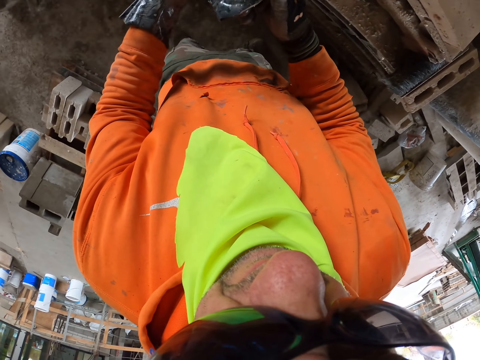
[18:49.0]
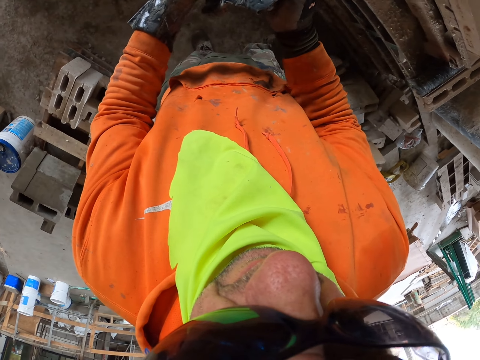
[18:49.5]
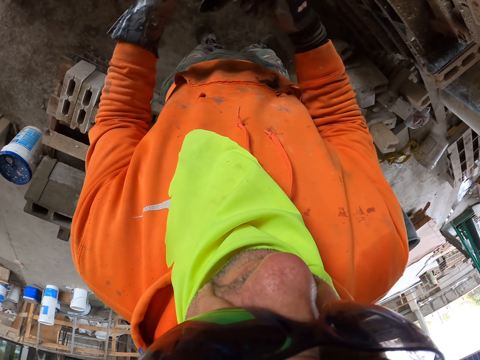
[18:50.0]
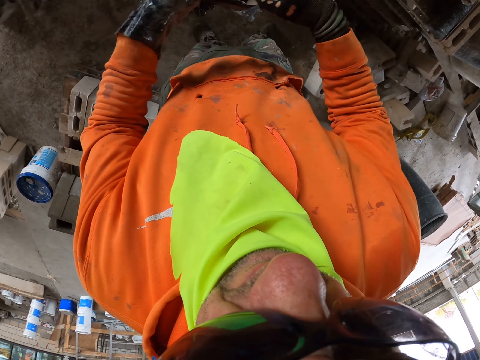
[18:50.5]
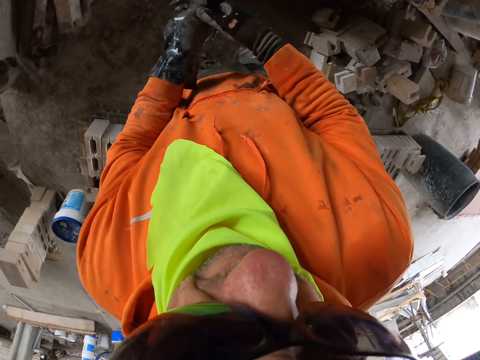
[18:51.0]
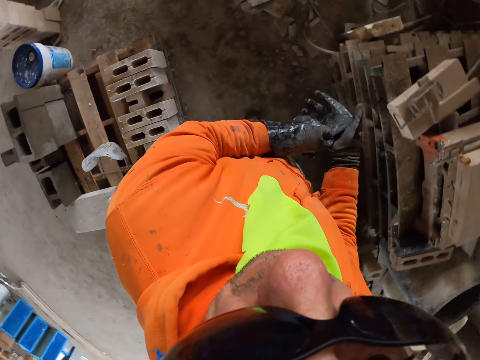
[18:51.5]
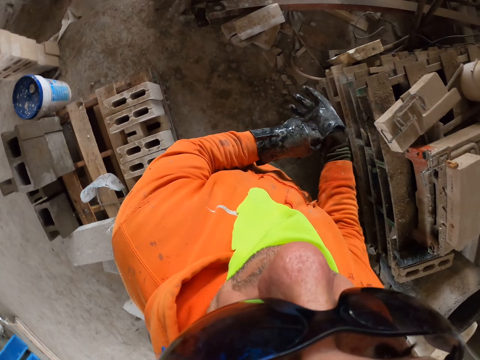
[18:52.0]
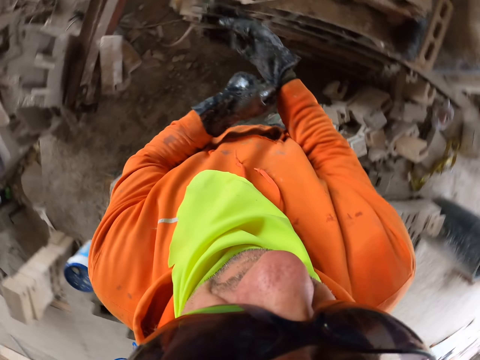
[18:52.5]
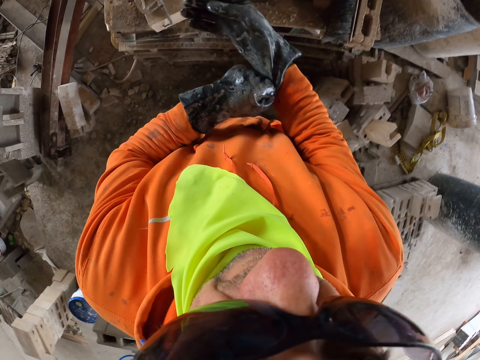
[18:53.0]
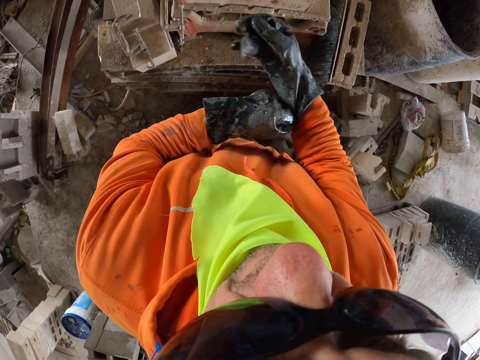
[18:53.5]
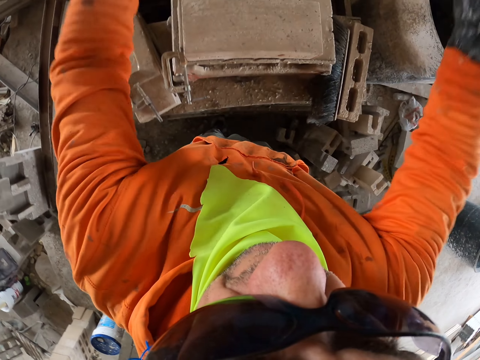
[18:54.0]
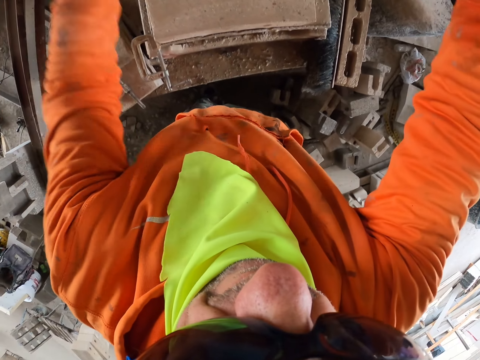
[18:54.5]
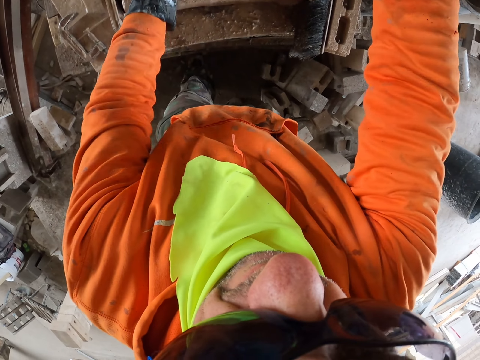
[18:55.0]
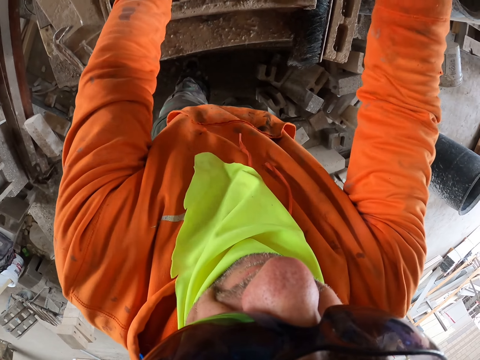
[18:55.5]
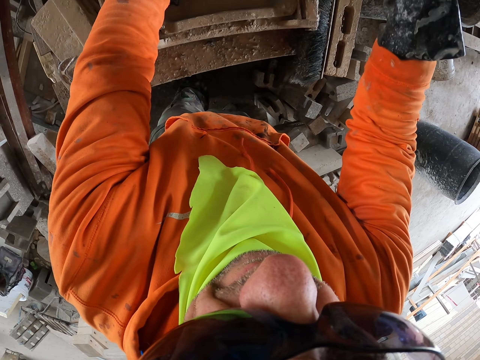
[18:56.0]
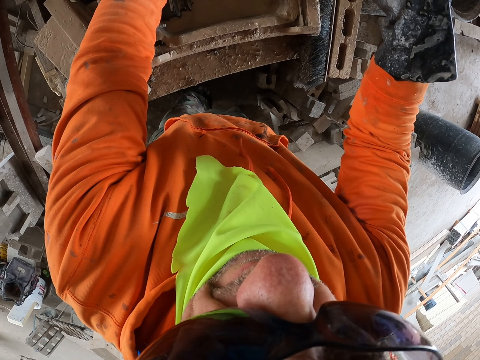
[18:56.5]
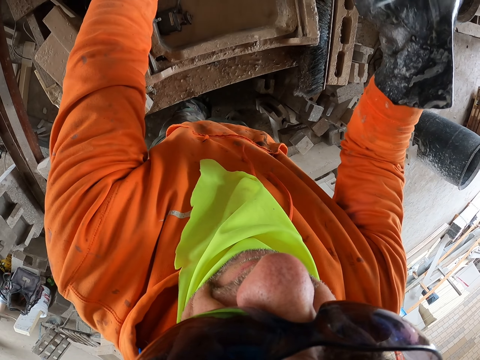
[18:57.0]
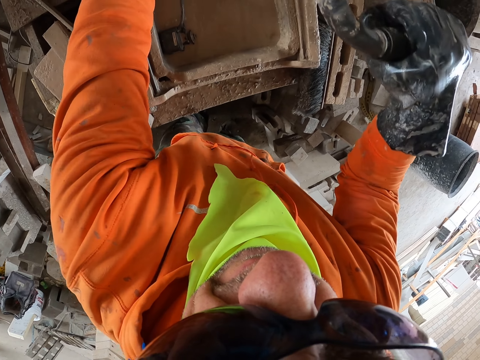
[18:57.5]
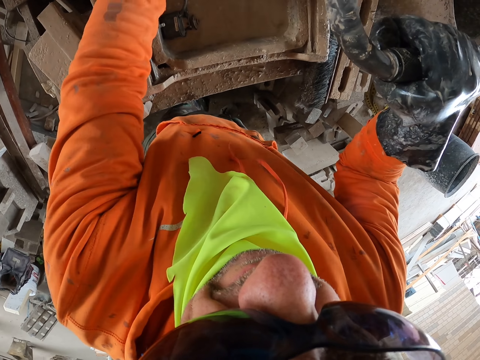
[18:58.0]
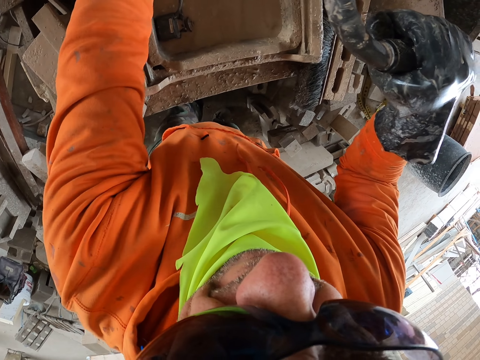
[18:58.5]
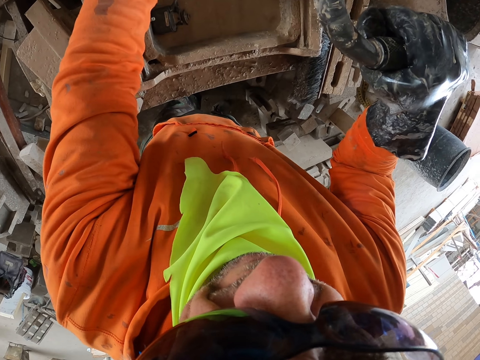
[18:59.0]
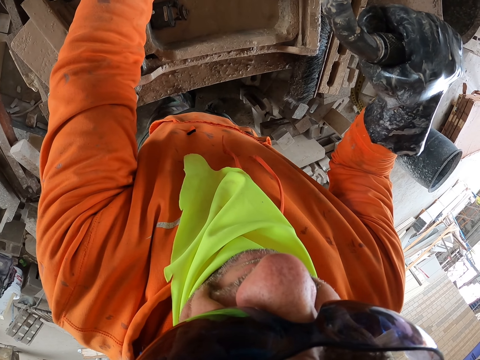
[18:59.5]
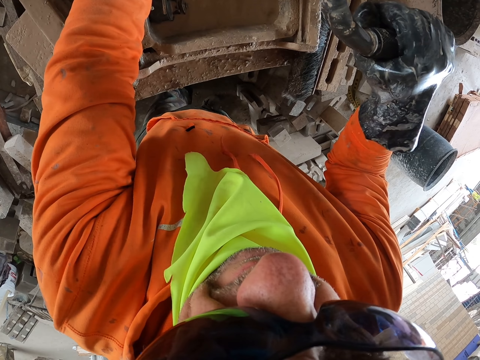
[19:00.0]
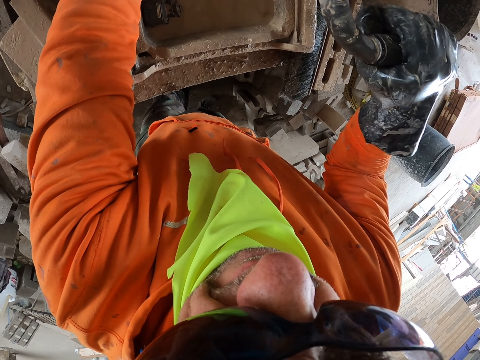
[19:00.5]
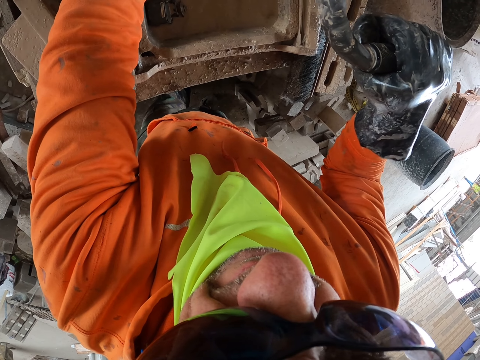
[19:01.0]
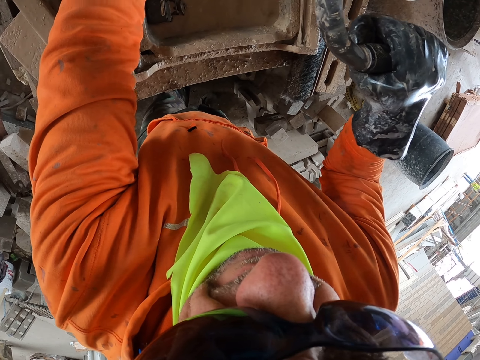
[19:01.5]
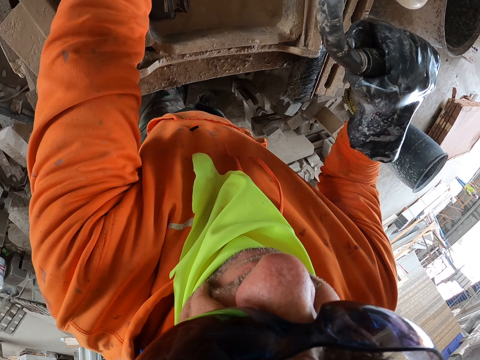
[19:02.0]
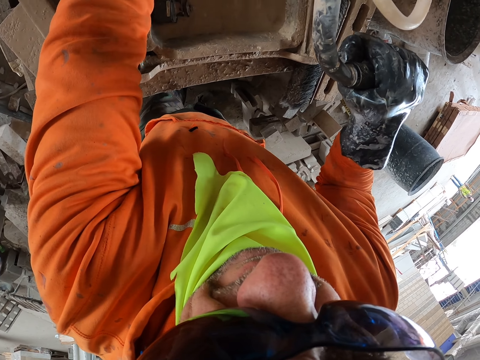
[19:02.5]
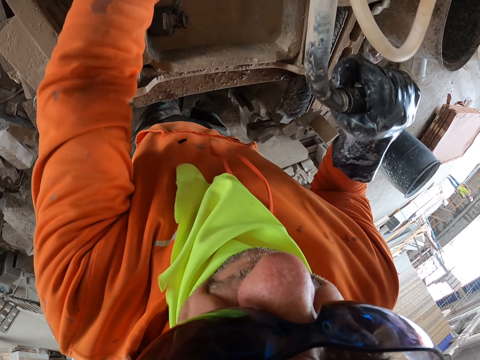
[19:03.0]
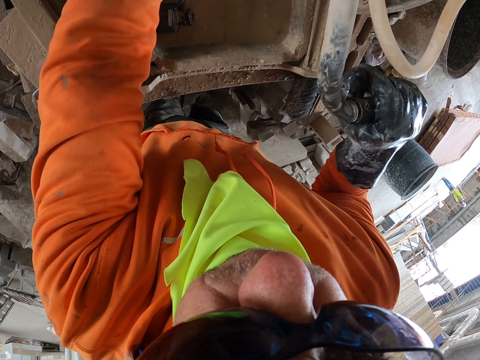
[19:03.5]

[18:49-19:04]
The camera wearer wears the gloves. They cut the brick.

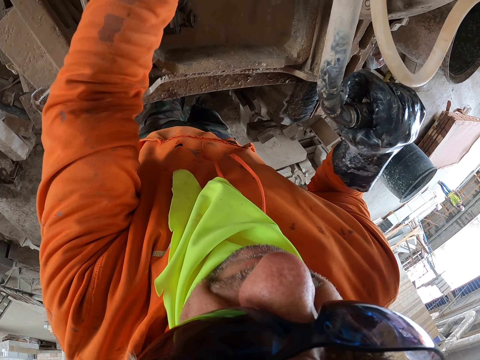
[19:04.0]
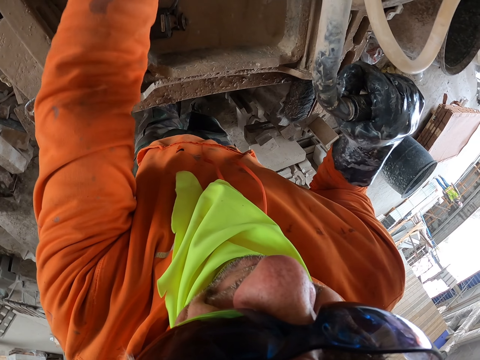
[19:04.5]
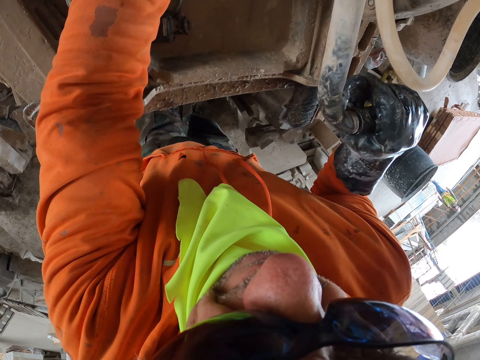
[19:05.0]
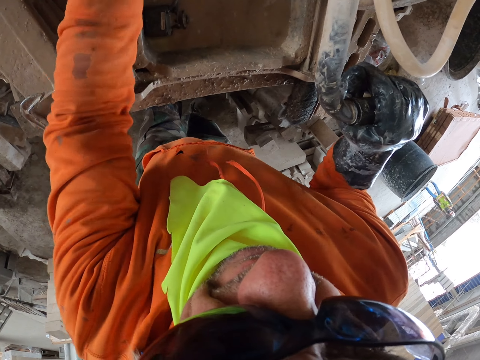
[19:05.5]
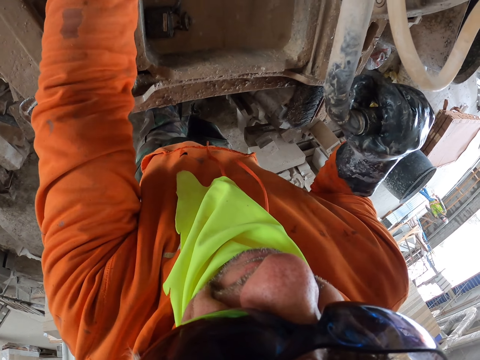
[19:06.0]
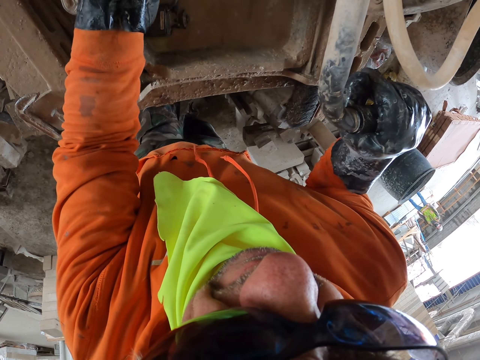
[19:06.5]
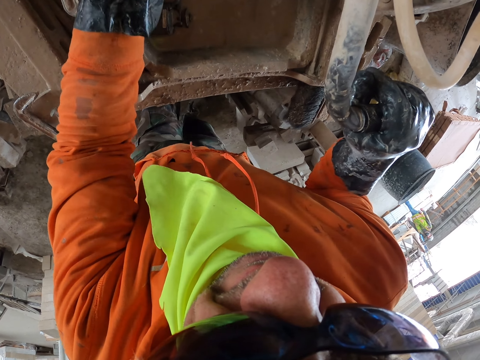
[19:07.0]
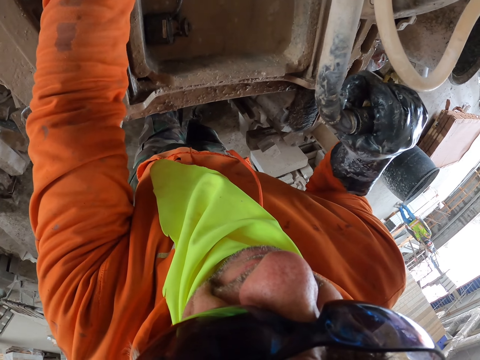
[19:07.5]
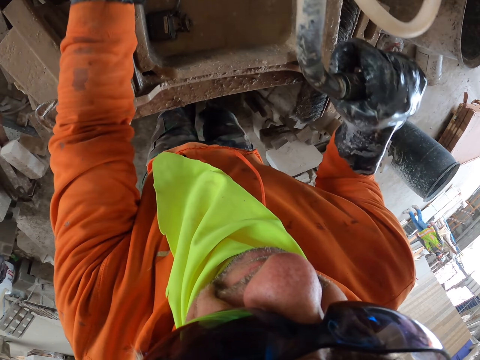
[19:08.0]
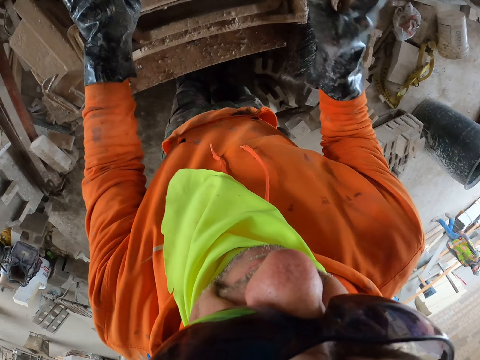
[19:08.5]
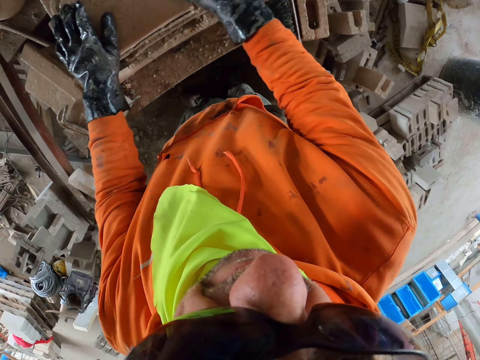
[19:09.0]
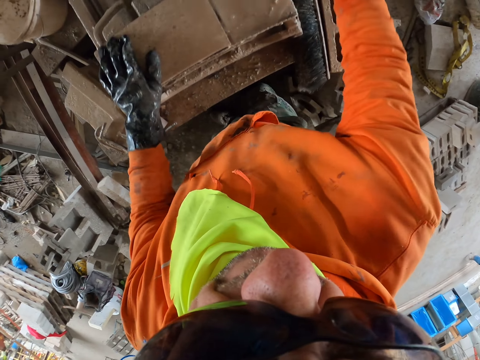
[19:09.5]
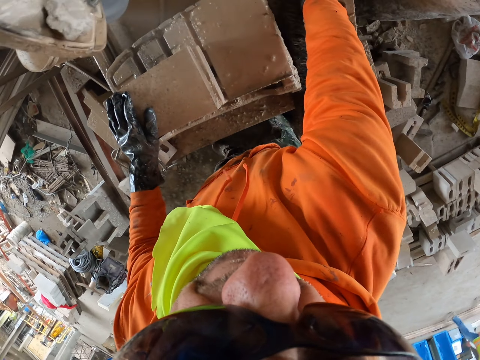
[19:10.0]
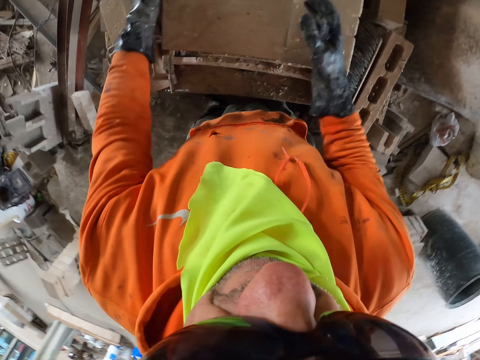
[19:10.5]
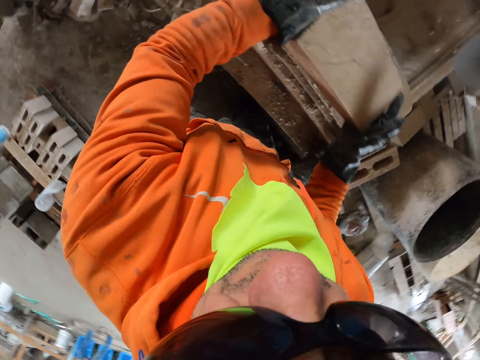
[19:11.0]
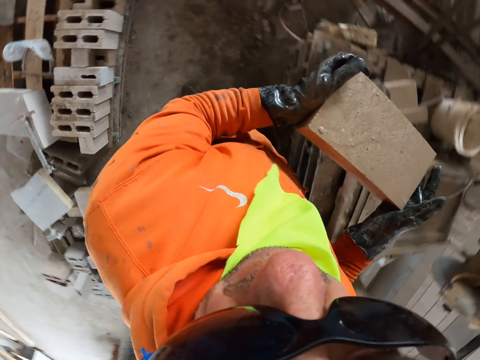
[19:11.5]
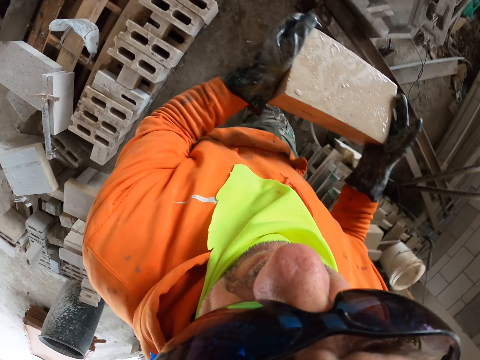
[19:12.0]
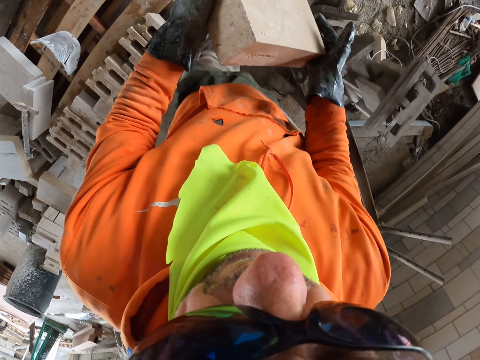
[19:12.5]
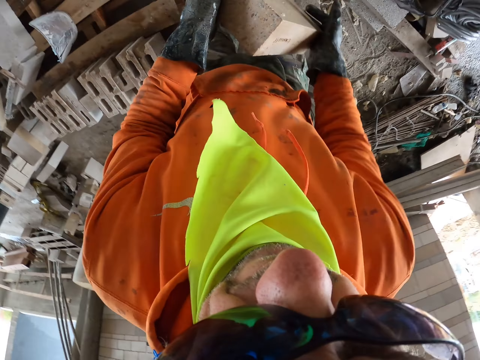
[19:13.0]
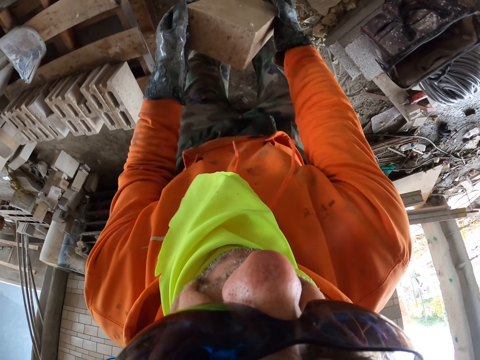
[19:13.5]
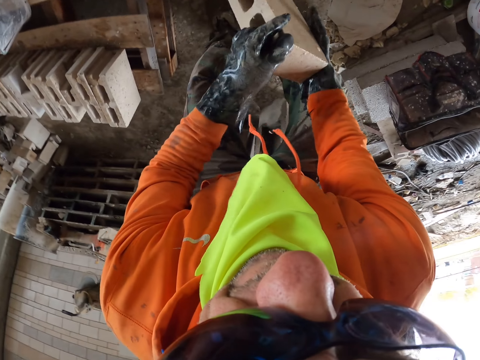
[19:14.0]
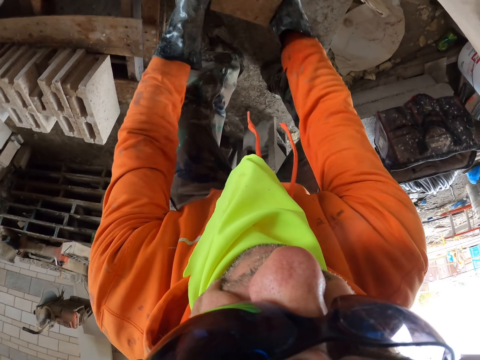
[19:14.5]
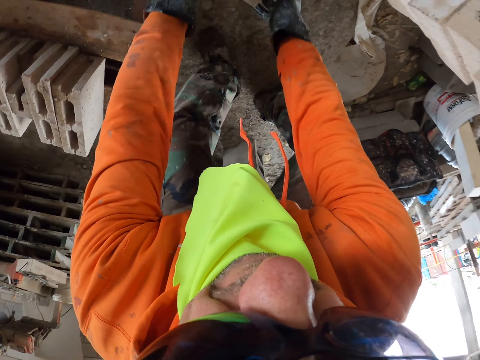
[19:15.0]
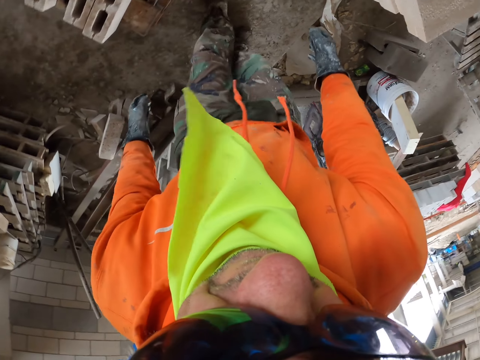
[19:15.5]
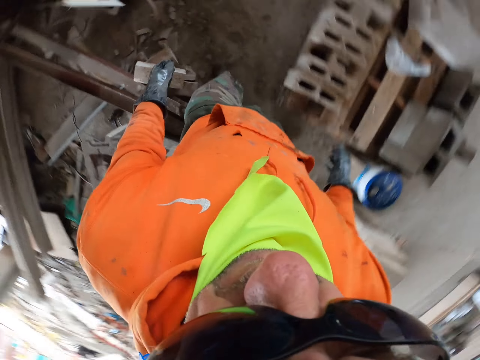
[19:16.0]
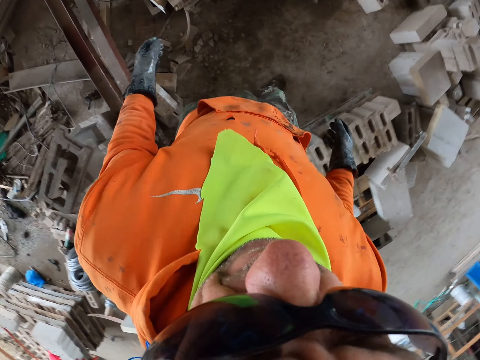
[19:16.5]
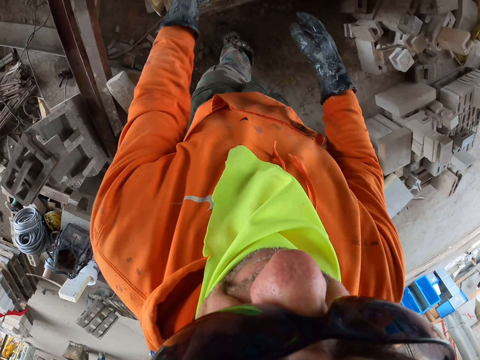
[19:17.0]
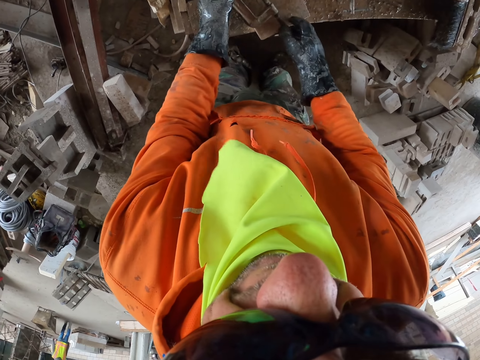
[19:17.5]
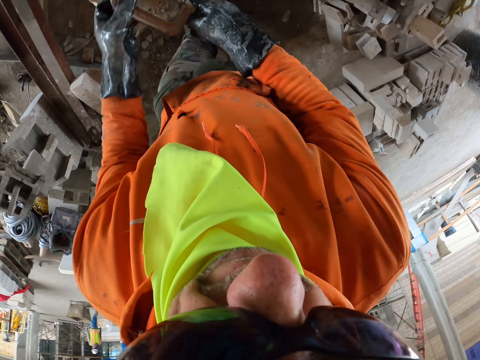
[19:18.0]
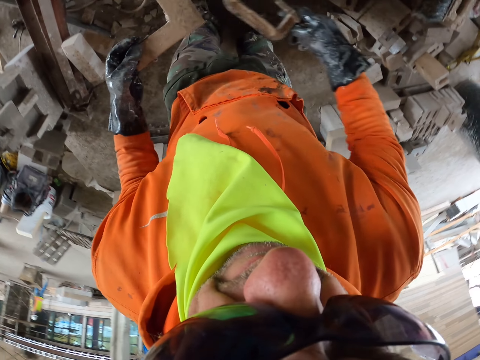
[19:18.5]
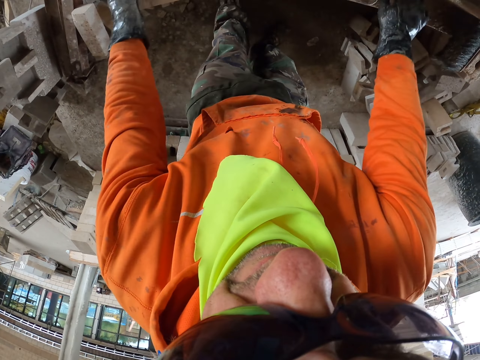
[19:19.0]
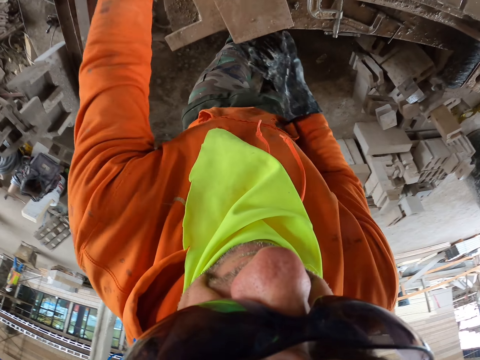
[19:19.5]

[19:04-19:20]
The camera wearer puts the cut brick aside. They place a block on the disc cutter. They pick up a brick. They put the brick on the floor. They pick up the brick liner.
